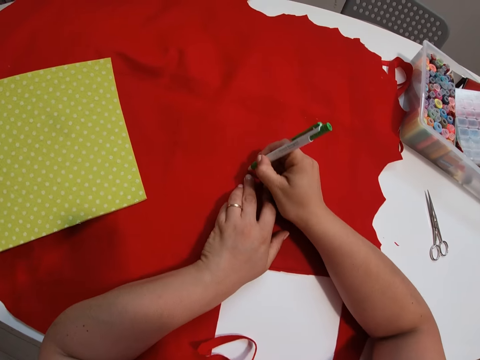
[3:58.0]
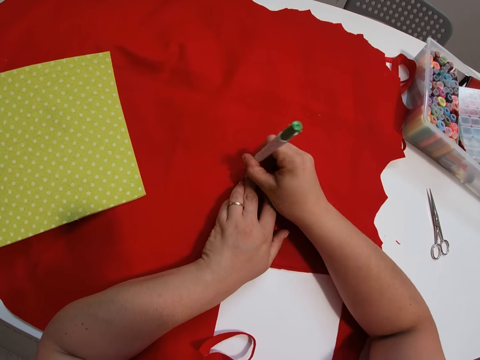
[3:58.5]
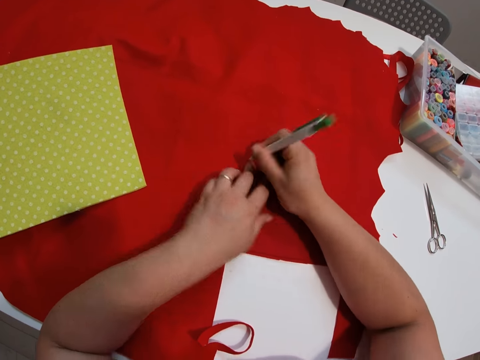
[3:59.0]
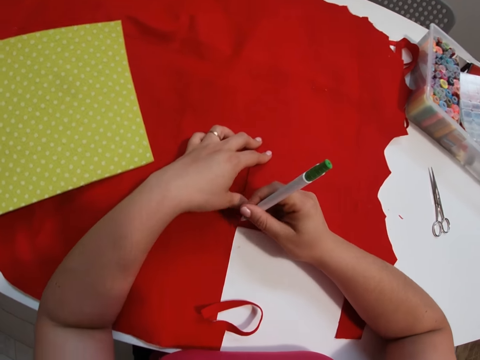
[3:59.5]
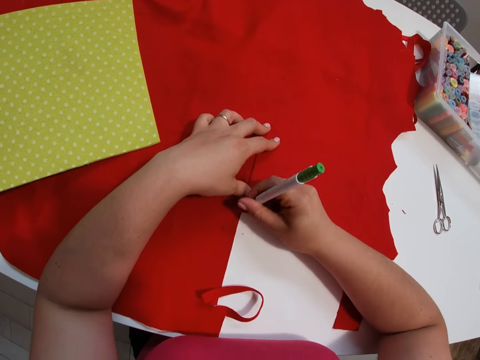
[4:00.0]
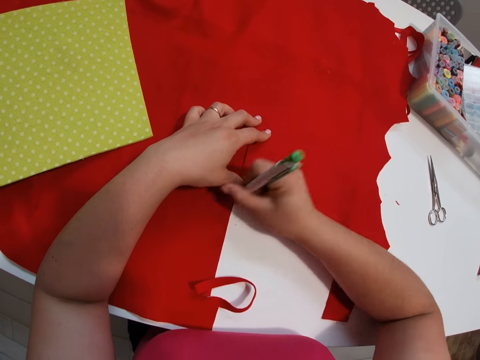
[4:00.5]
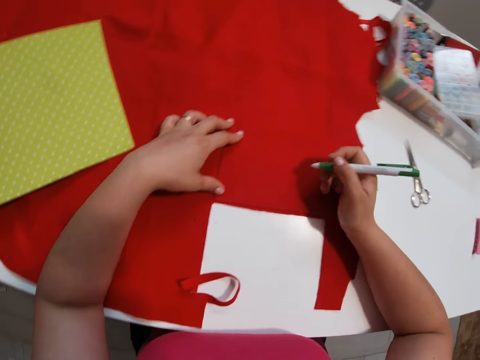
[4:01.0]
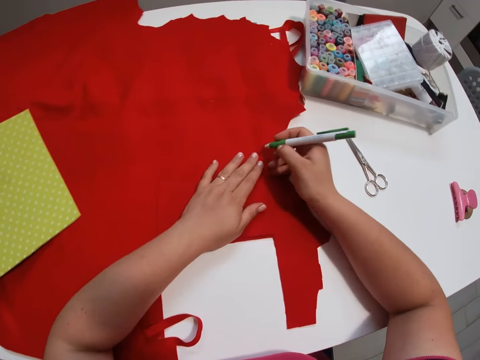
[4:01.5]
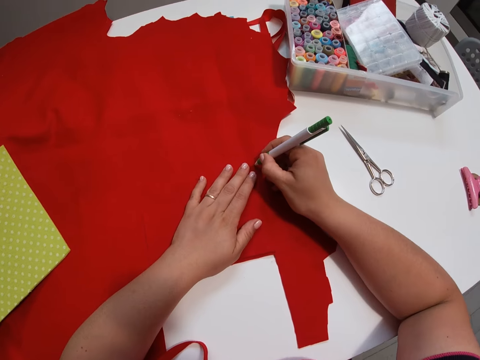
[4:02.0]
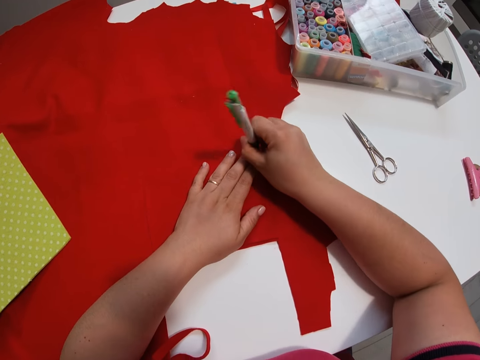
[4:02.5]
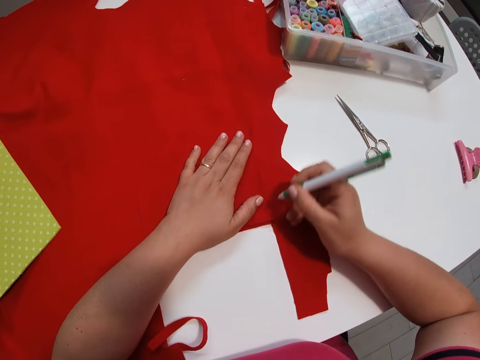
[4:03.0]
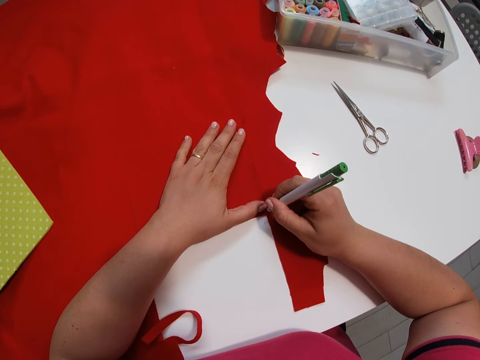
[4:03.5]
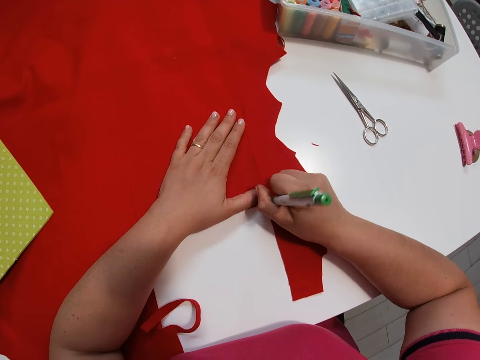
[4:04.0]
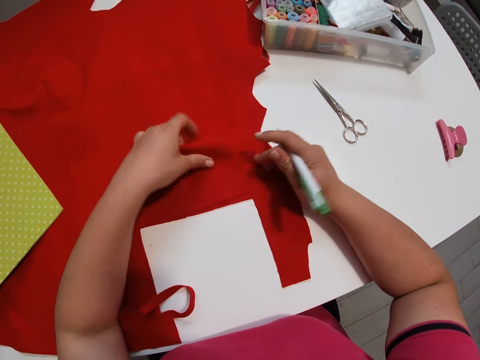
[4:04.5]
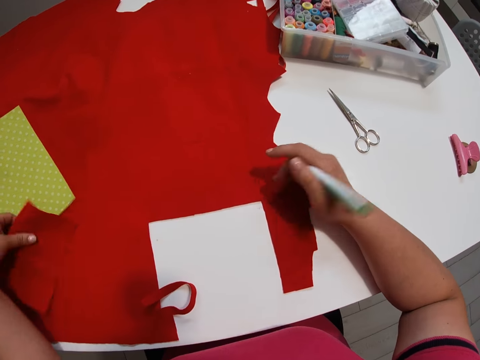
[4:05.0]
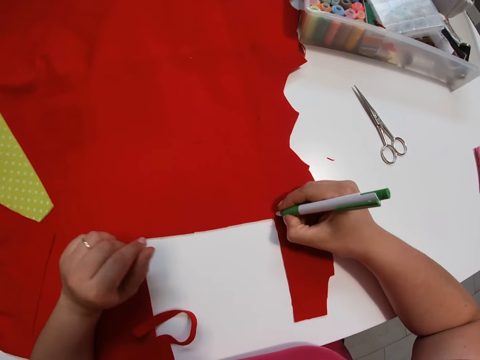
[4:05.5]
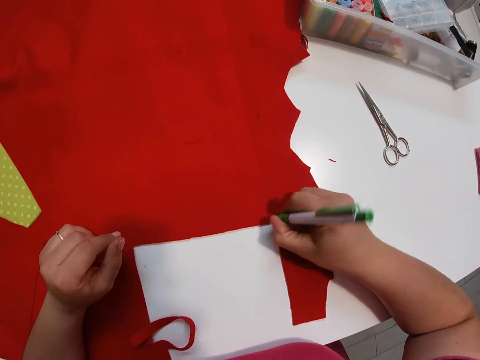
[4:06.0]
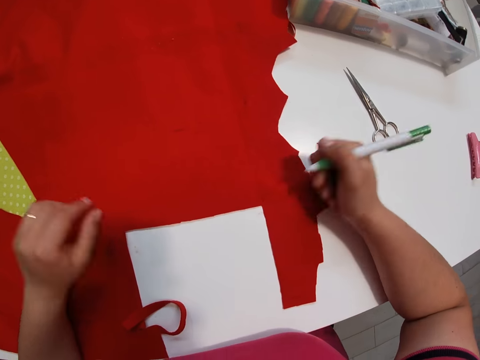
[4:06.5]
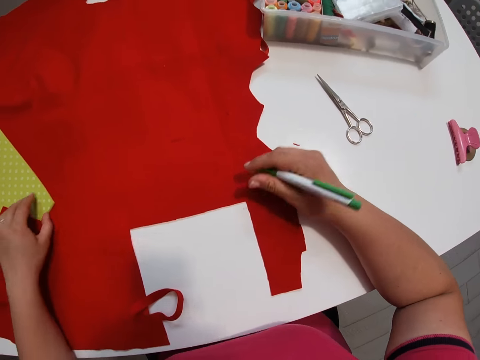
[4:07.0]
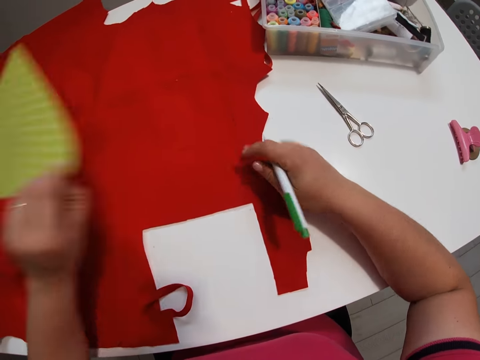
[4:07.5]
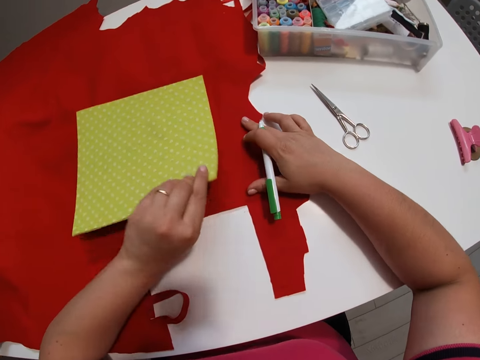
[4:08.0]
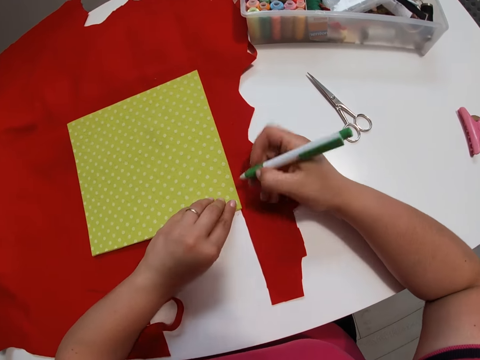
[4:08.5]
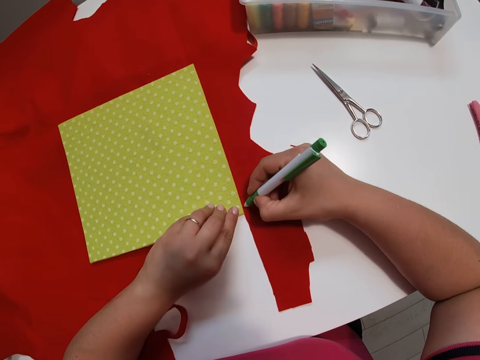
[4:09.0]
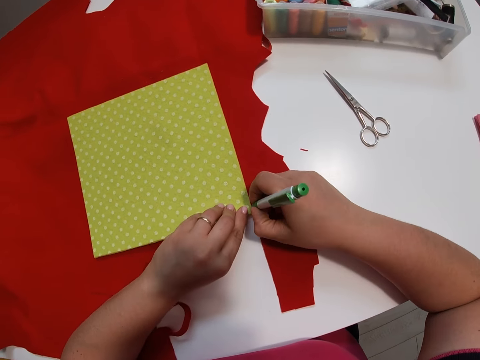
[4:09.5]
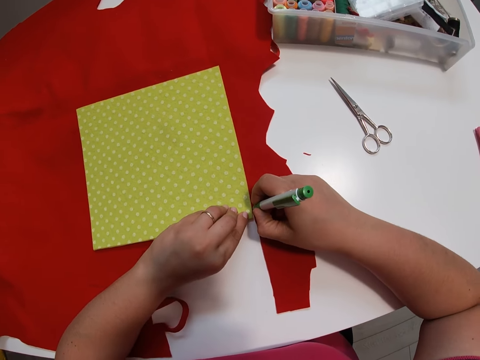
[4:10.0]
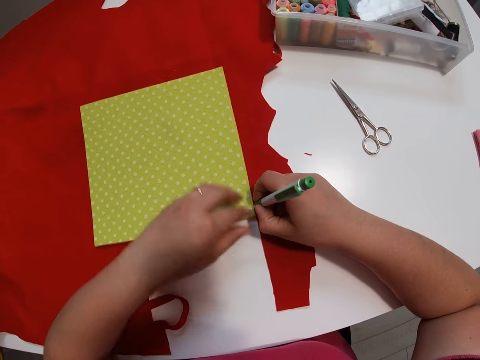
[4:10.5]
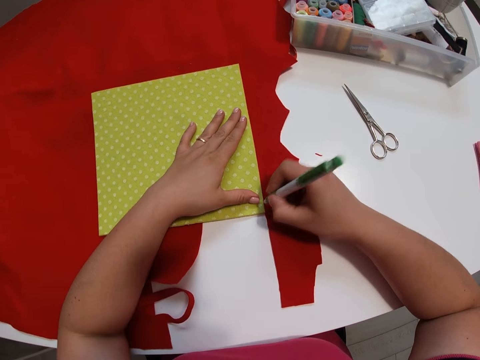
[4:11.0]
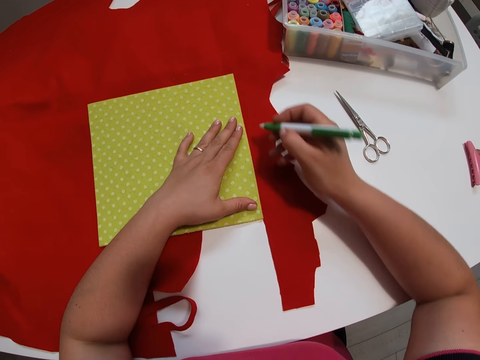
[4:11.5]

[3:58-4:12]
The camera wearer makes dots at the edges of the colored paper with a pen. They lift the fabric. They put aside the smaller colored paper. They make a dot on the colored paper with a pen. They pick the paper or carton. They place back the carton on the colored paper. They make a dot on the colored paper with a pen.

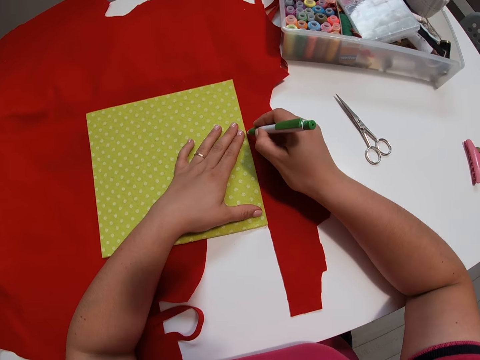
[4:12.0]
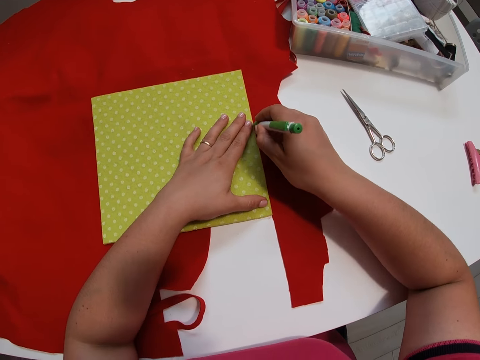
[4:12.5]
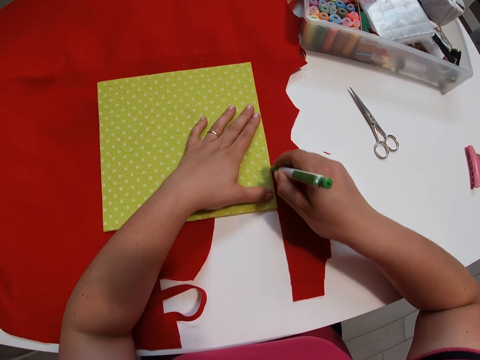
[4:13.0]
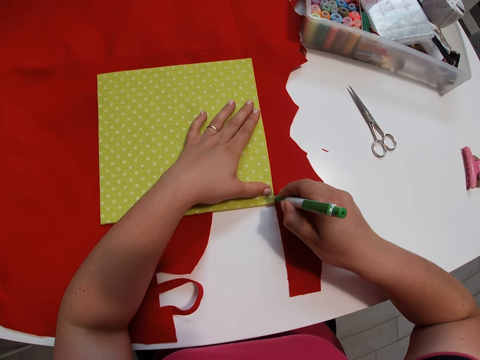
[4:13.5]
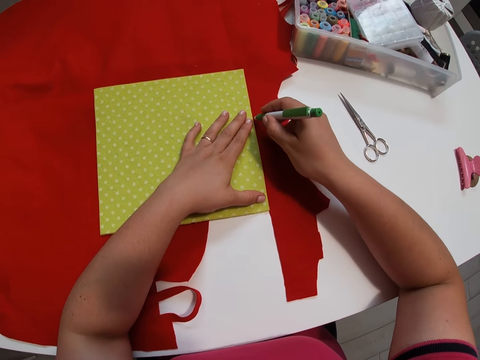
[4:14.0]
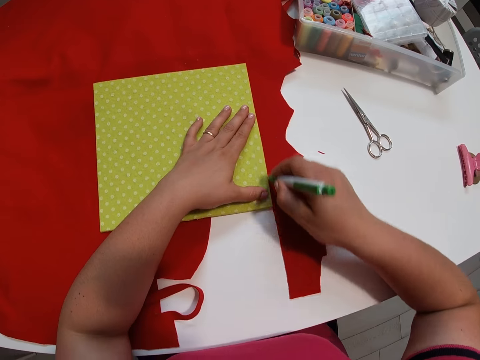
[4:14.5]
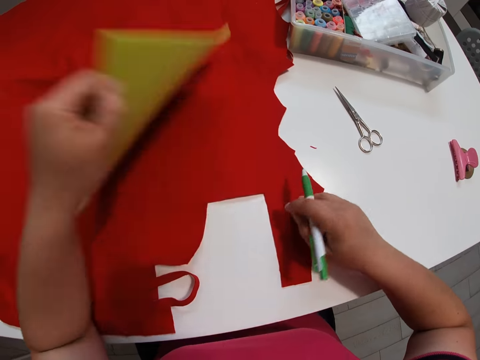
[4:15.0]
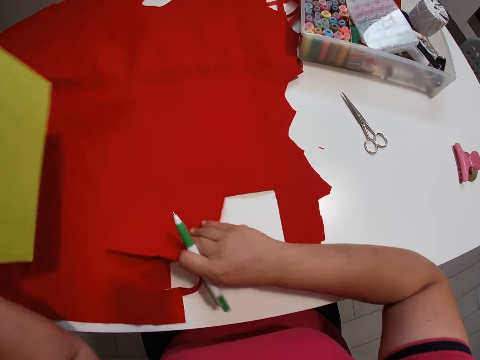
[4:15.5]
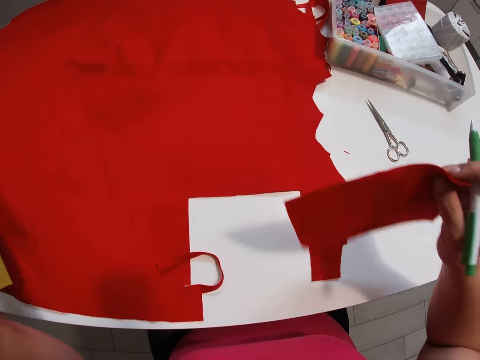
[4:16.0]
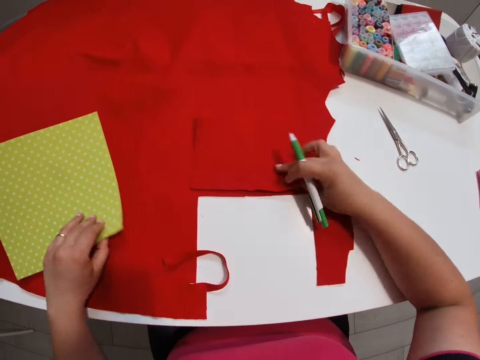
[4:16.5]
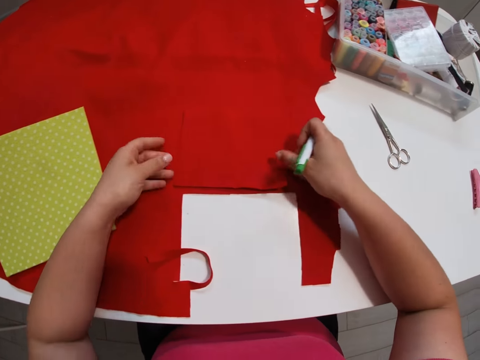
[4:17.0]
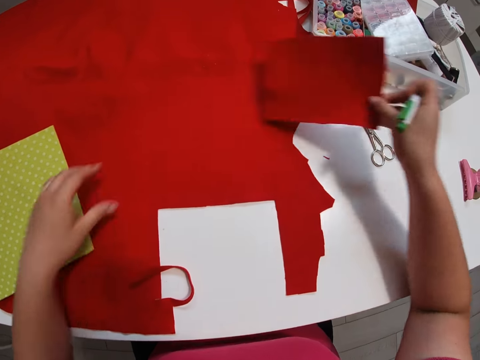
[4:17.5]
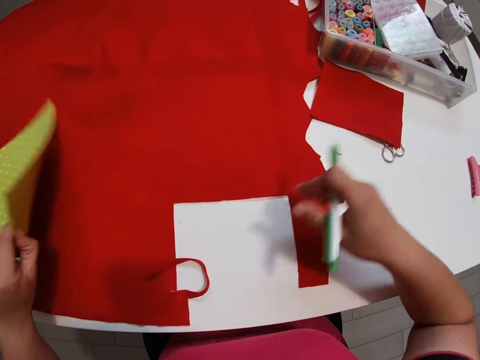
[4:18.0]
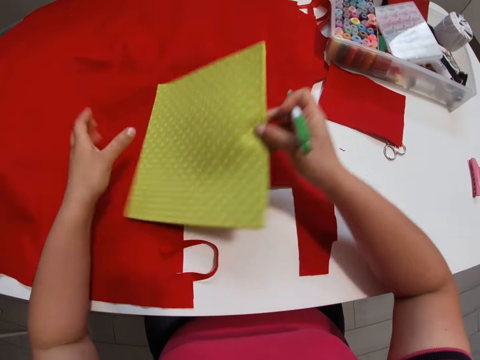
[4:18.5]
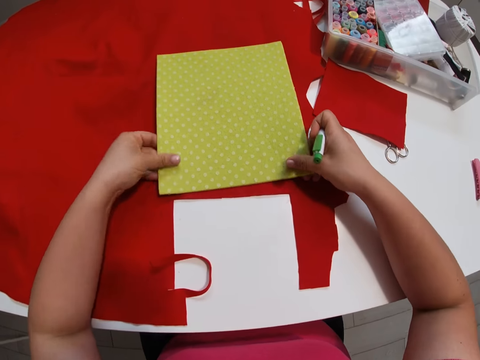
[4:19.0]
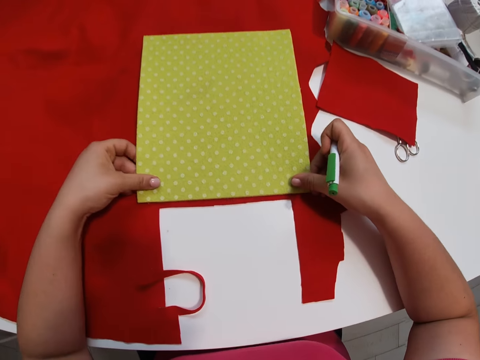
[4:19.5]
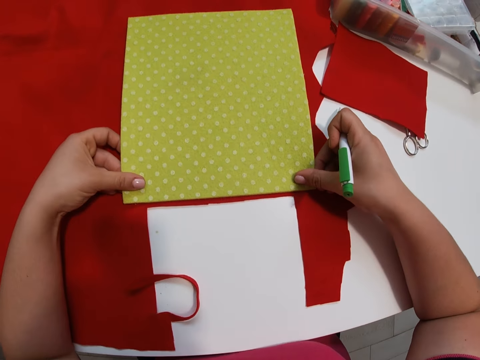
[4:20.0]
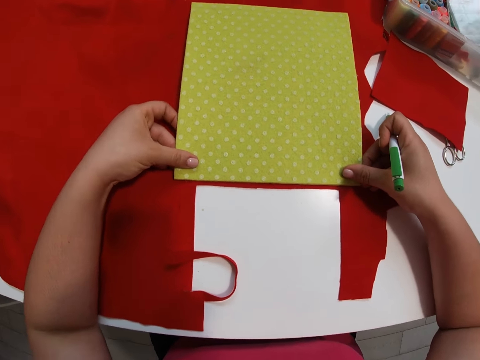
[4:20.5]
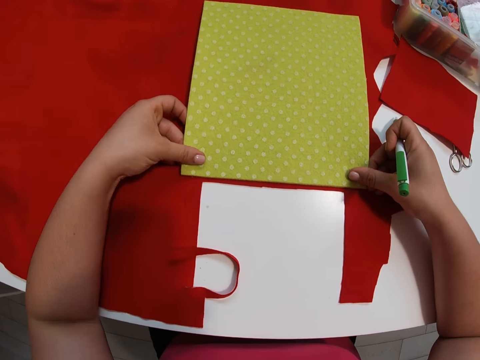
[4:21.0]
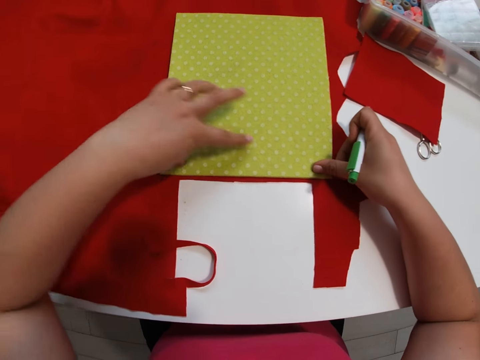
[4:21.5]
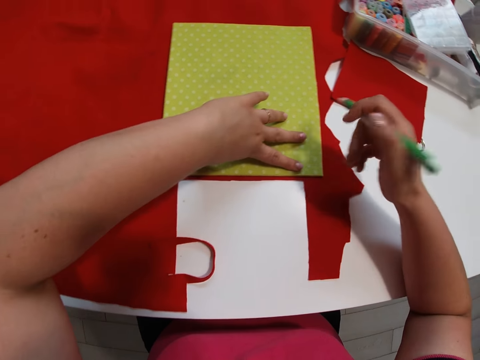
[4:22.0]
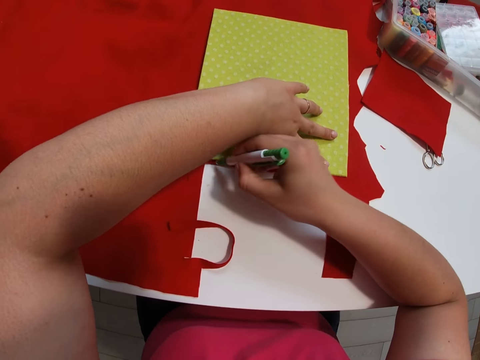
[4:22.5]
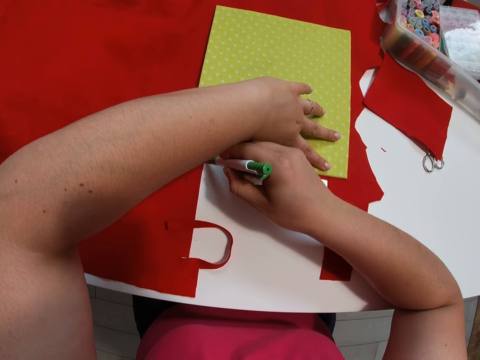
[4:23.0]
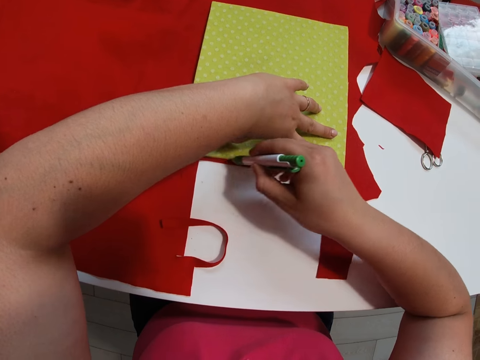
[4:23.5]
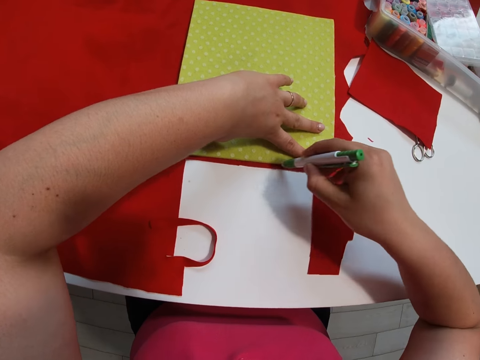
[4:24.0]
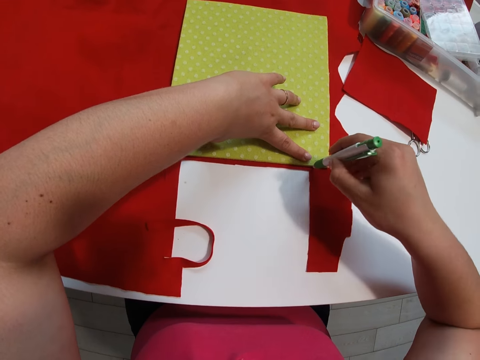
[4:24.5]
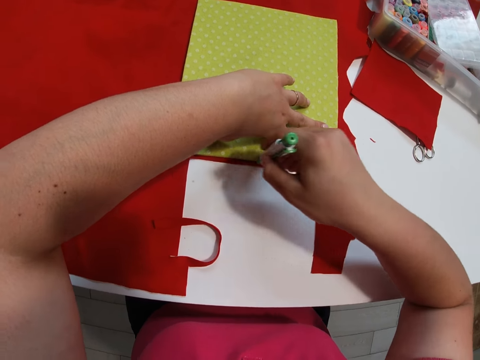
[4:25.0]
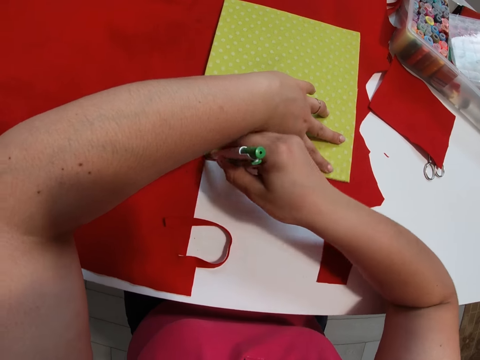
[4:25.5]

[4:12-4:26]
The camera wearer draws a straight line on the colored paper. They flip away the carton or paper and pick up the smaller colored paper or fabric. They put the paper and the fabric on the table. They place the carton on the colored paper. They lift the fabric, put away the smaller colored paper, pick up the carton, and place the carton on the colored paper. They make a straight line on the colored paper with the biro.
